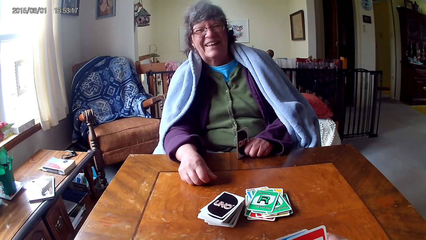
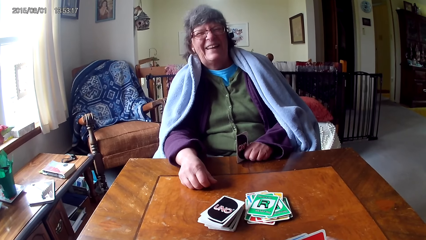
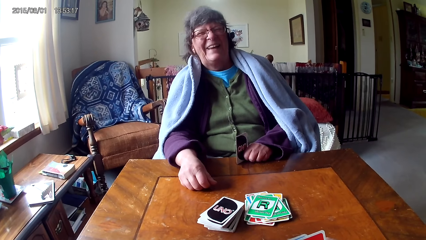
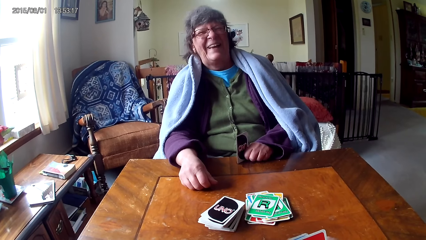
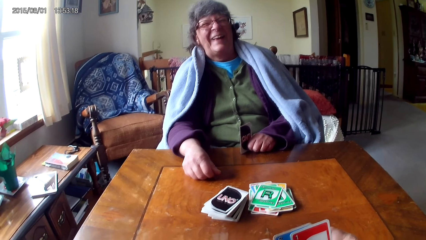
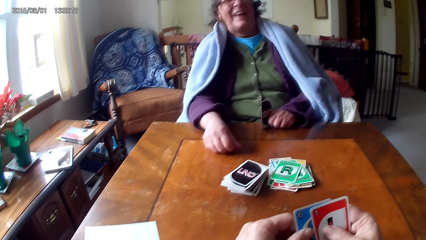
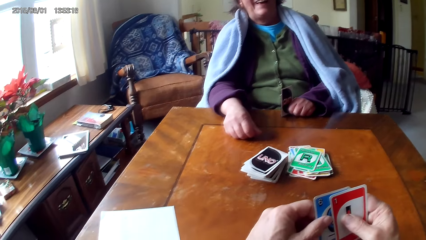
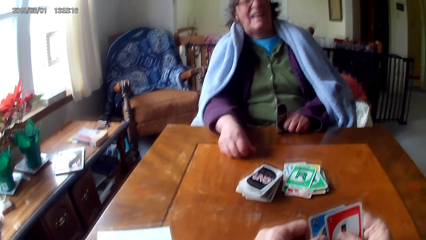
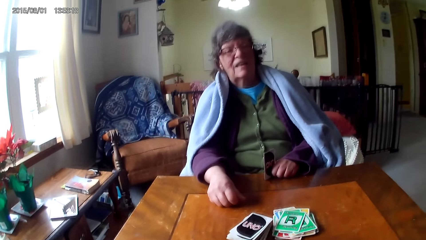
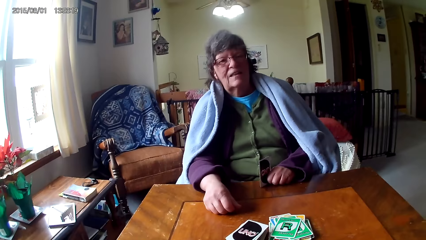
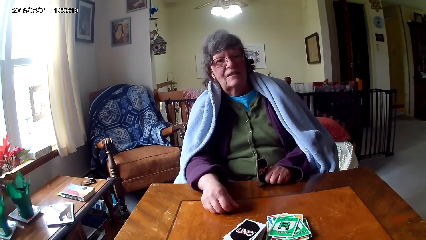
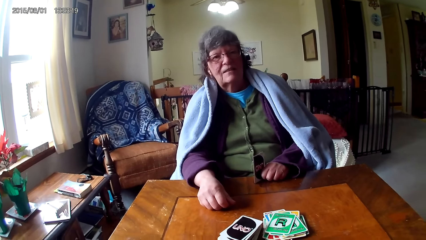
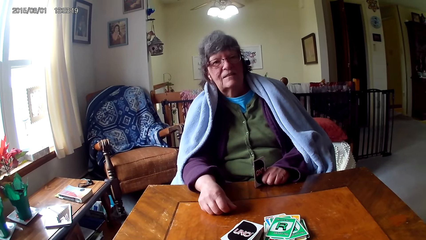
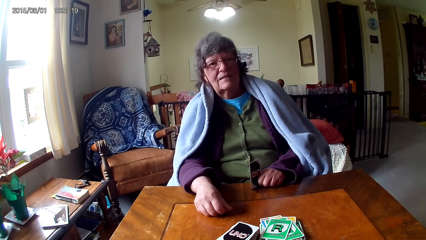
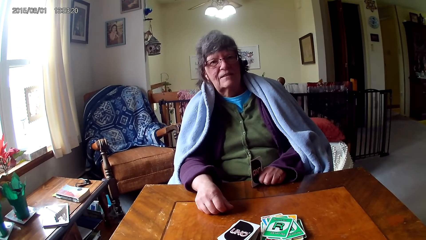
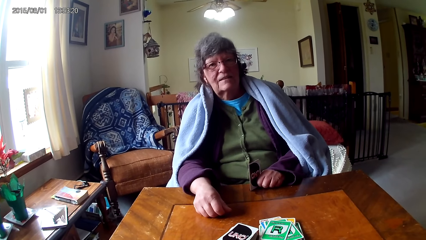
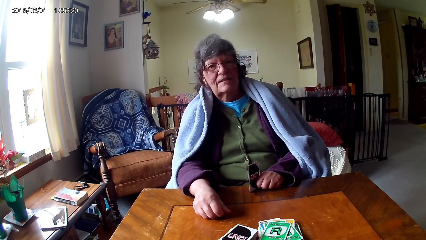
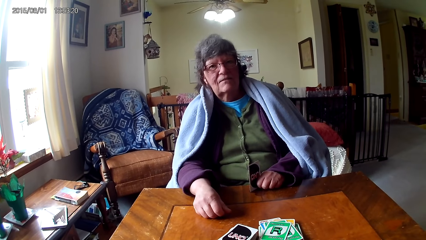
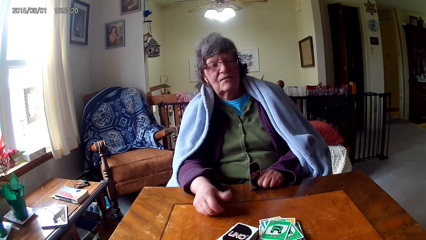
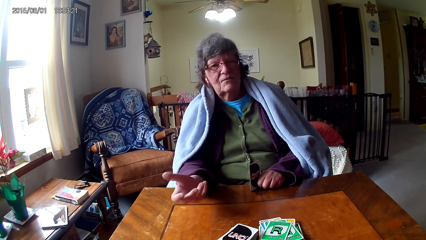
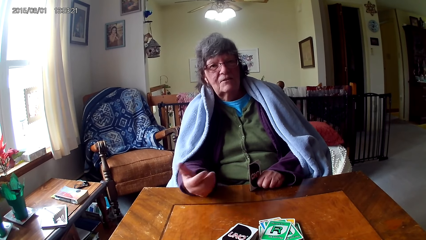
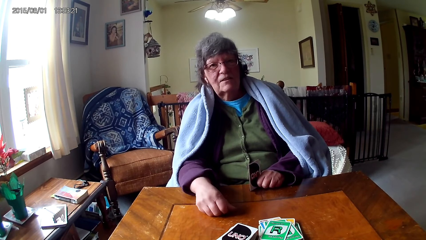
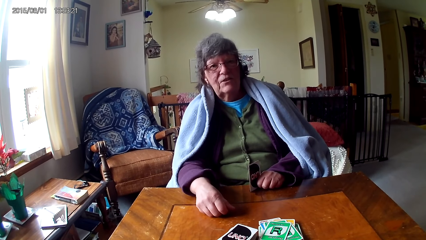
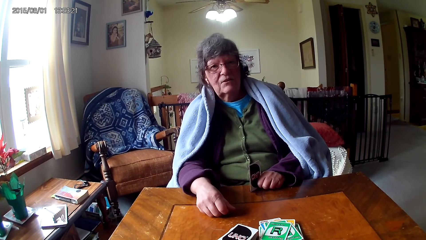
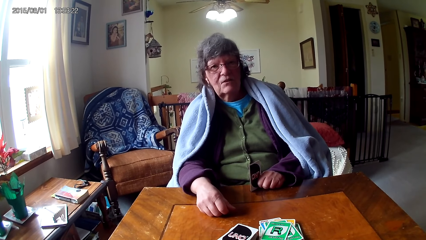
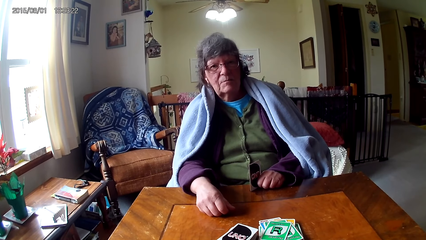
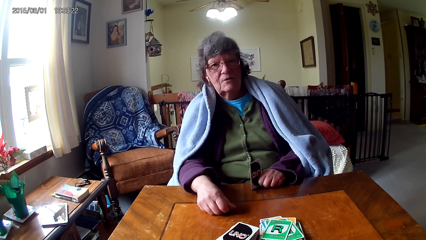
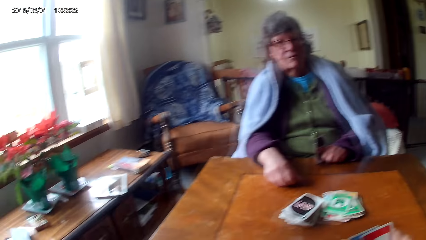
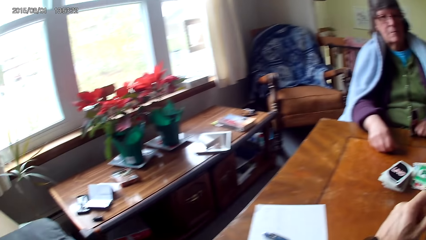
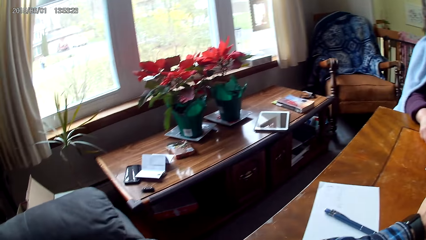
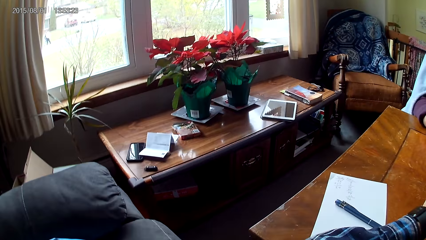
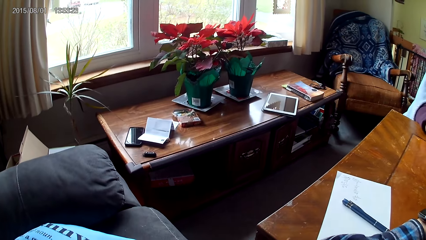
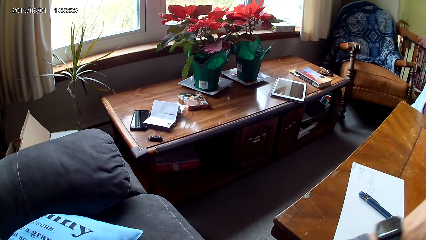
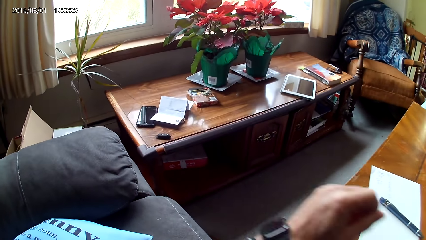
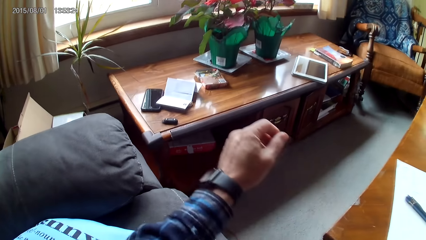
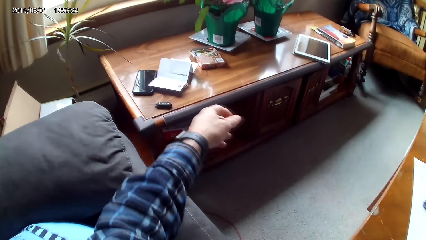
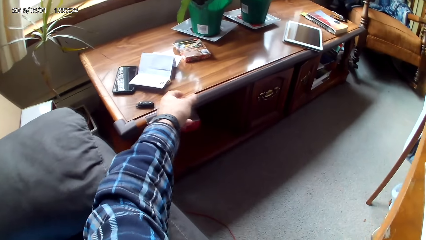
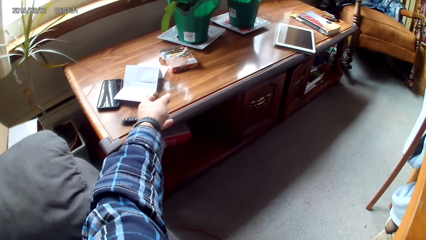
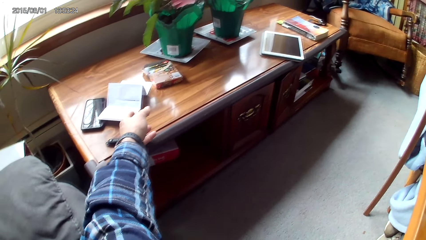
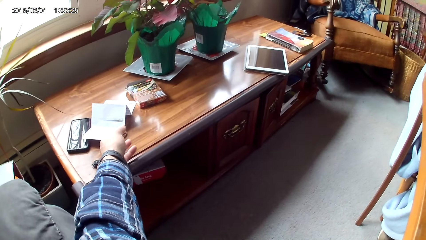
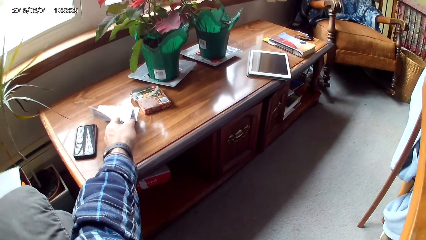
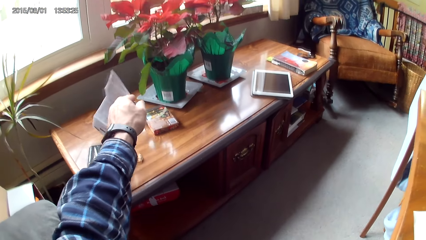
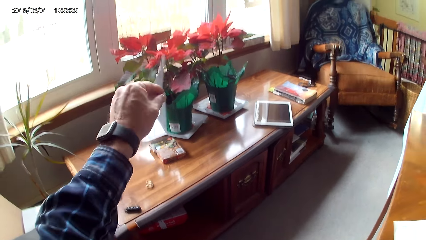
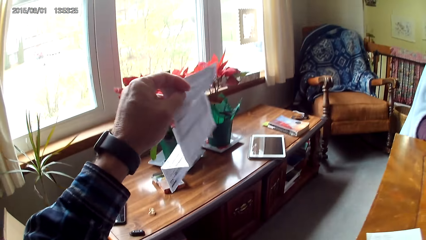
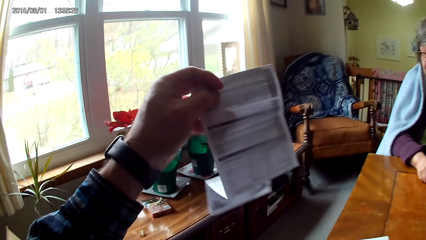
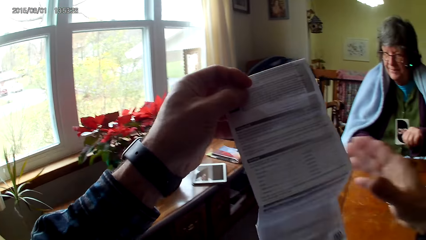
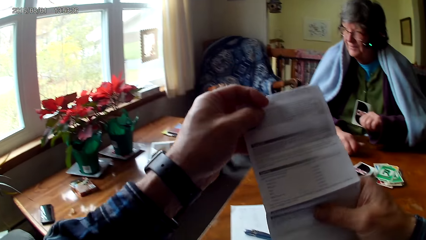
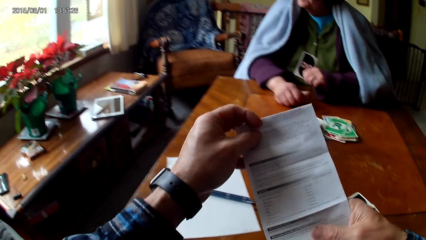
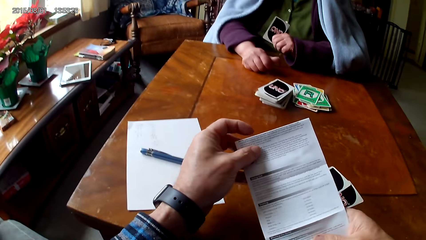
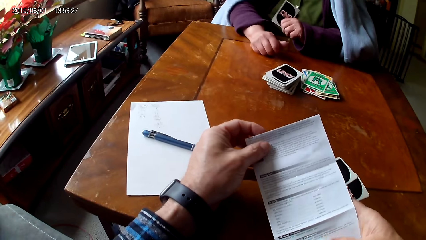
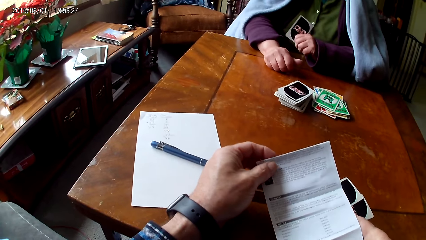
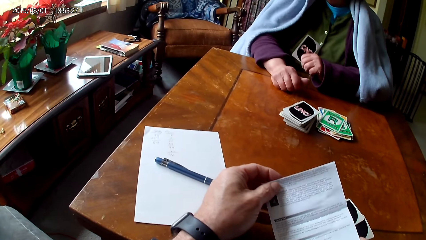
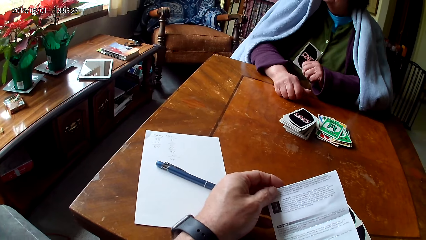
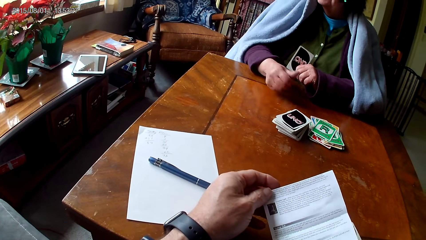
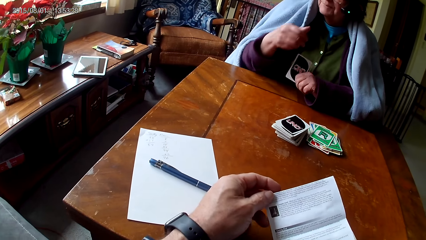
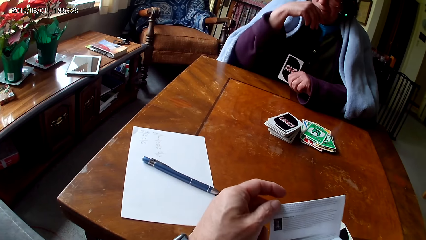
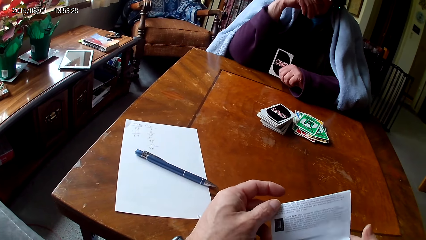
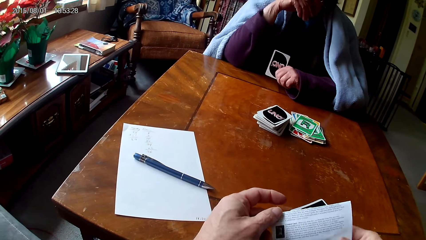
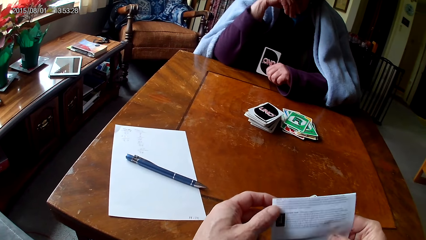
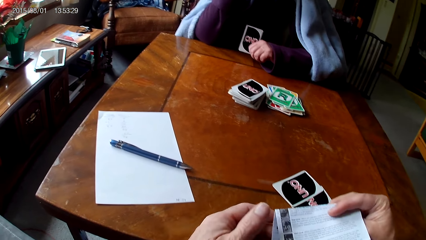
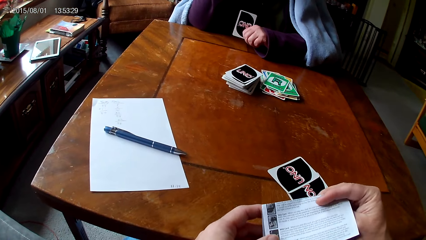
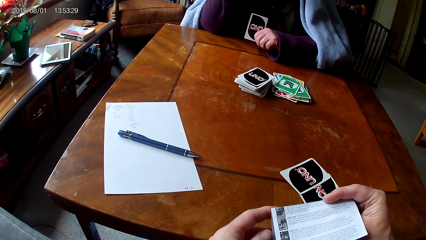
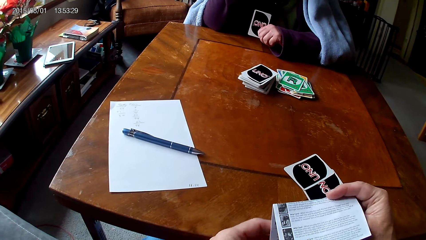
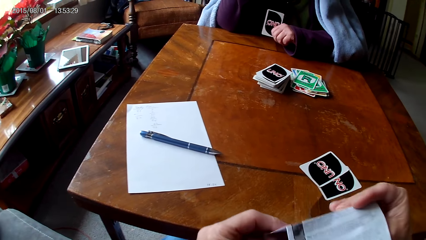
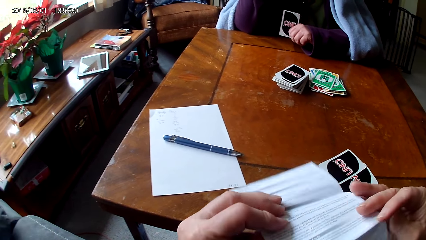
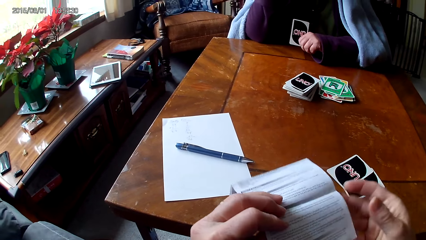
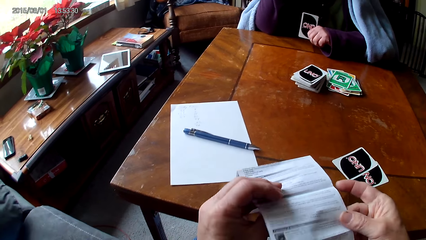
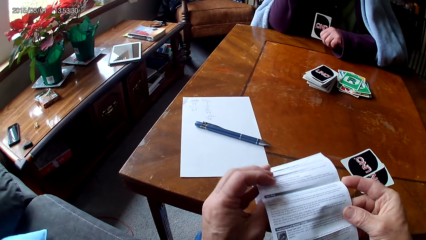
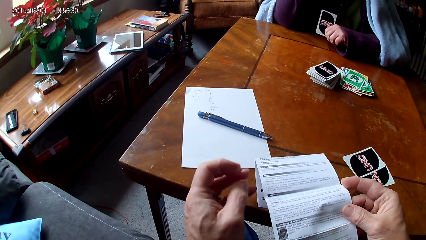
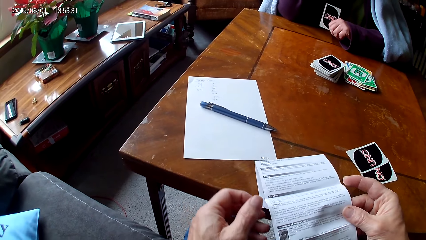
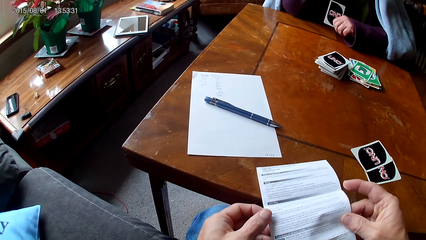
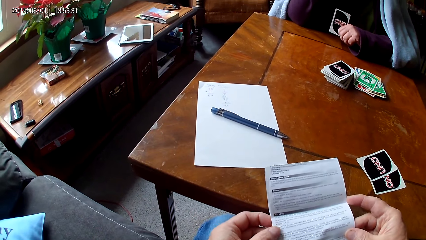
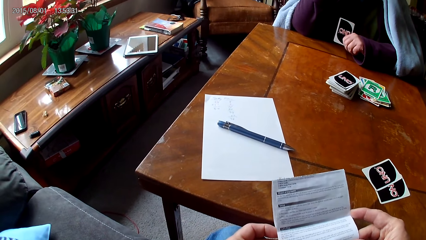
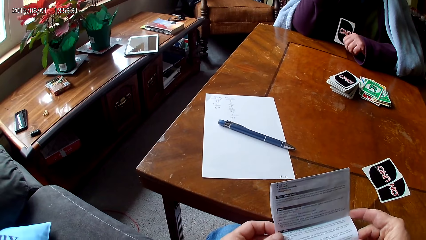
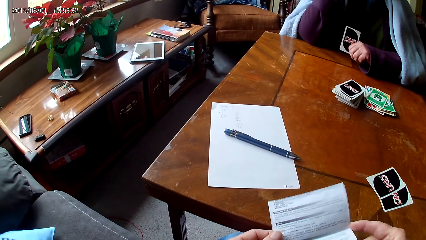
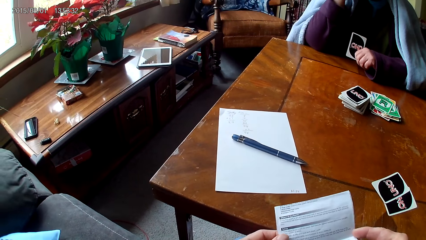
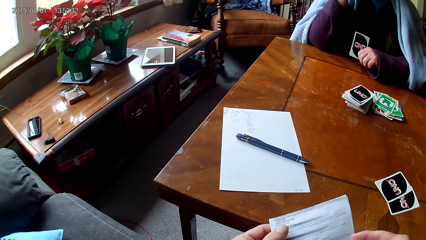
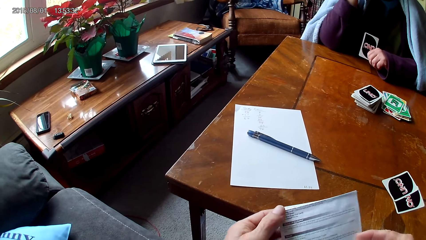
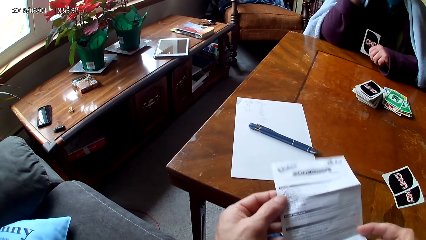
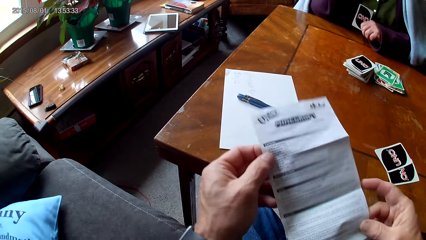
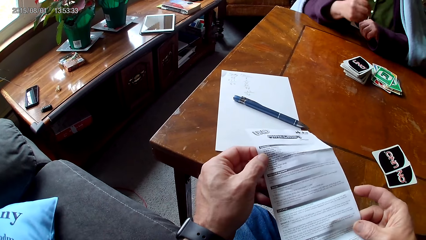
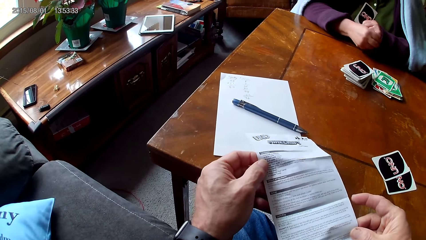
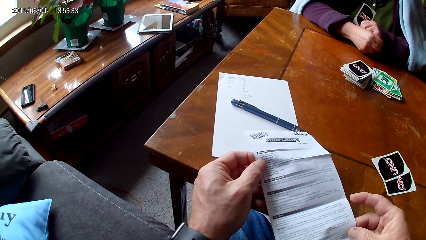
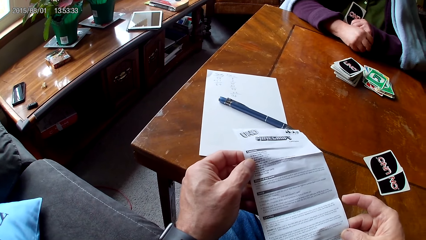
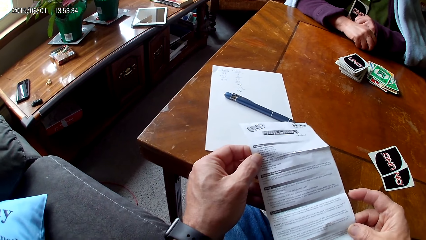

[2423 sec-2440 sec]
A woman moves a hand. The camera wearer turns around. They pick up a manual or paper. They hold the paper with hands. They read the manual. The woman puts a hand on her chin. The camera wearer turns the paper. They hold the paper with hands and read the paper.
